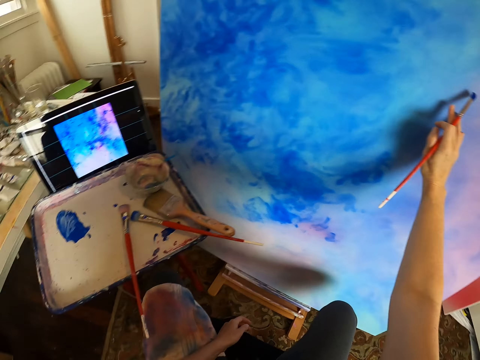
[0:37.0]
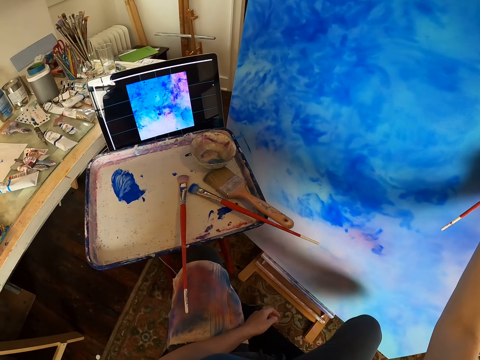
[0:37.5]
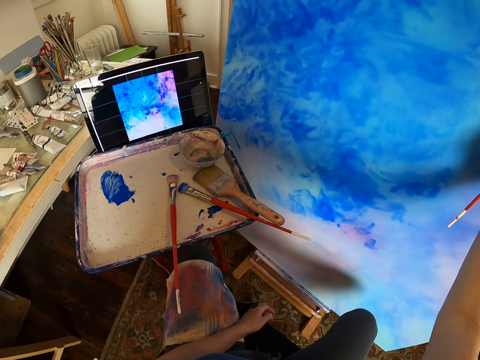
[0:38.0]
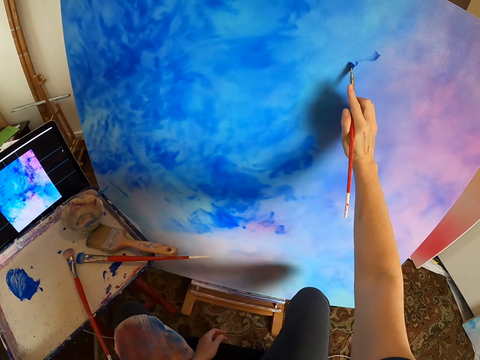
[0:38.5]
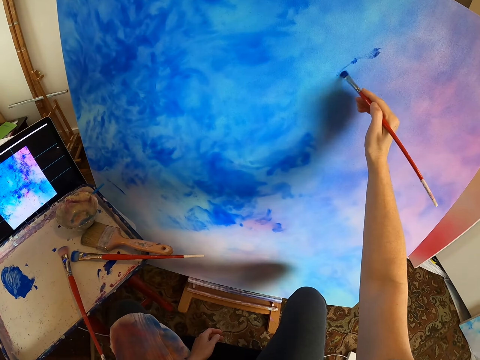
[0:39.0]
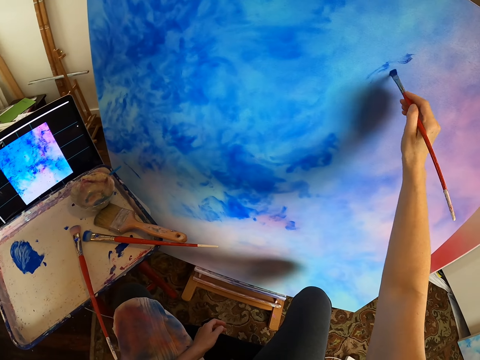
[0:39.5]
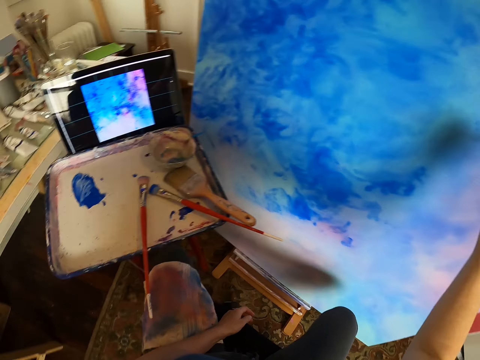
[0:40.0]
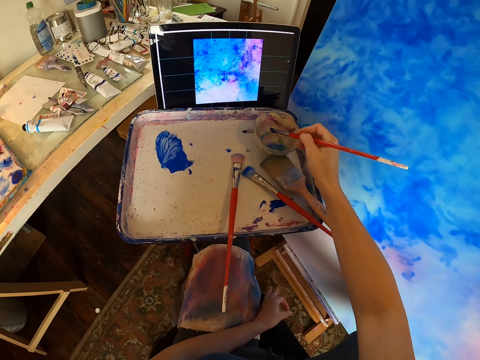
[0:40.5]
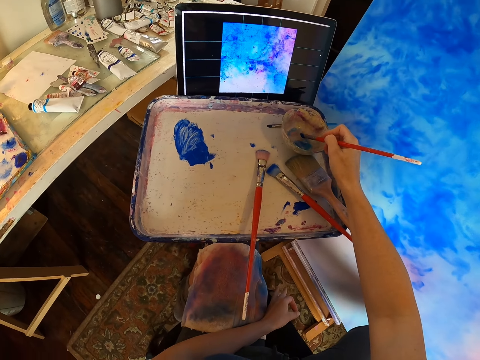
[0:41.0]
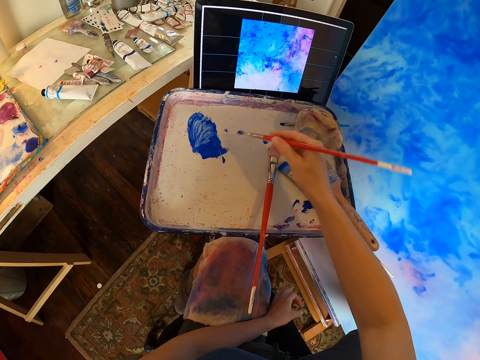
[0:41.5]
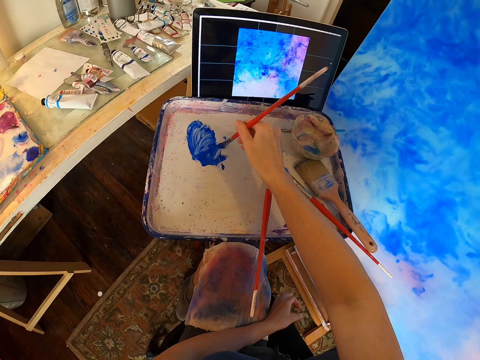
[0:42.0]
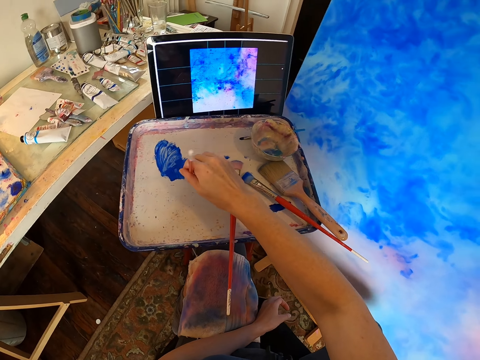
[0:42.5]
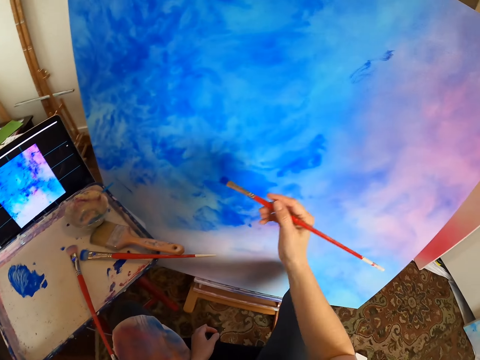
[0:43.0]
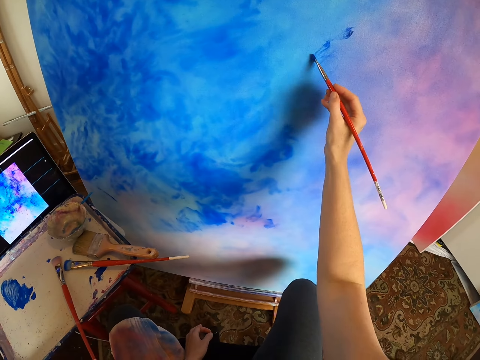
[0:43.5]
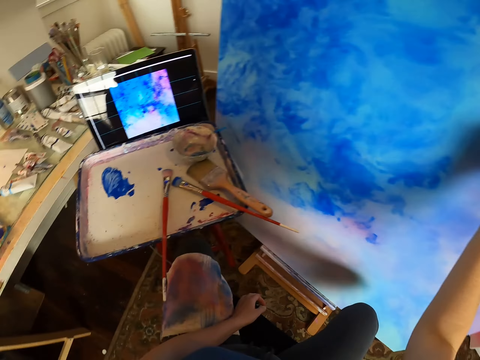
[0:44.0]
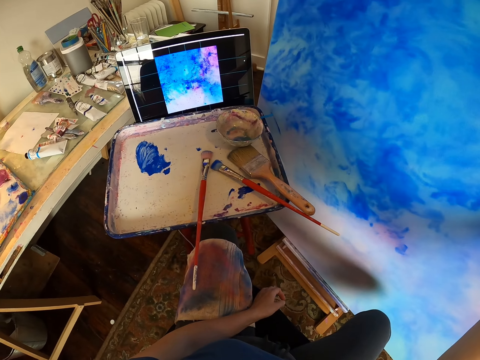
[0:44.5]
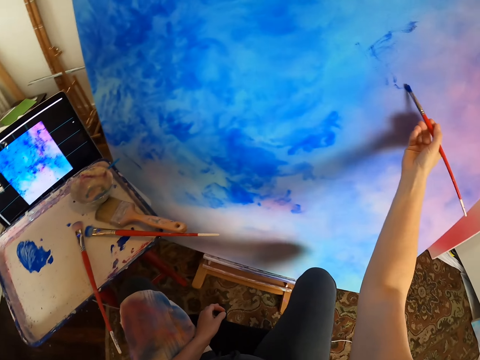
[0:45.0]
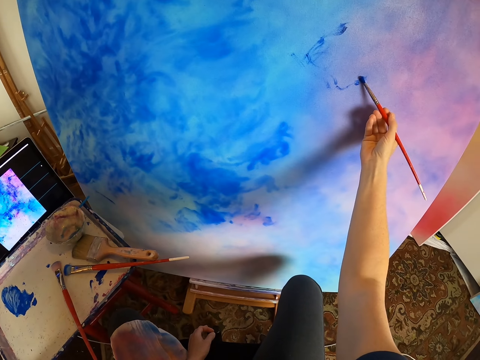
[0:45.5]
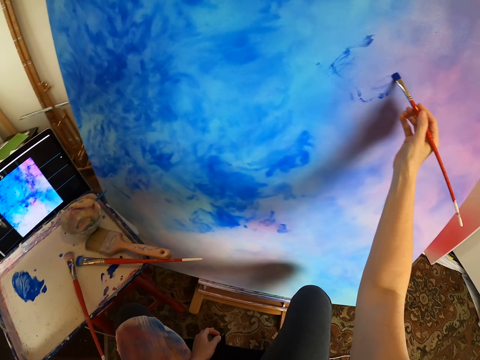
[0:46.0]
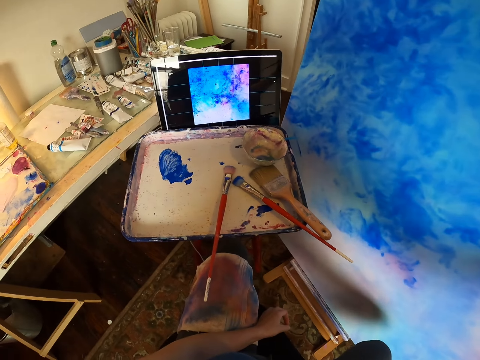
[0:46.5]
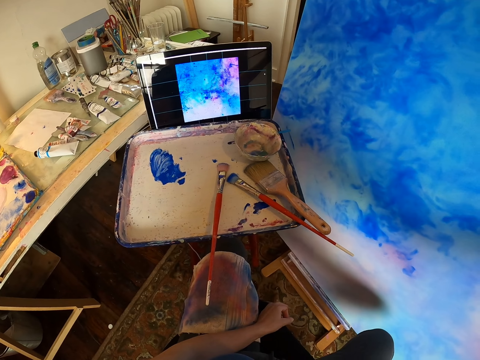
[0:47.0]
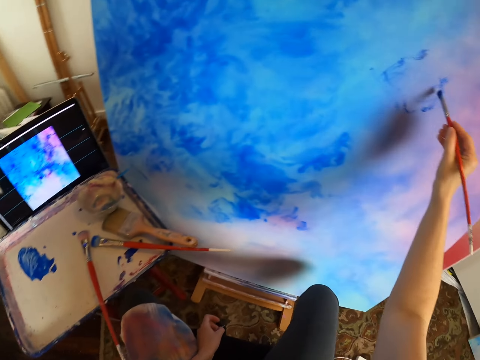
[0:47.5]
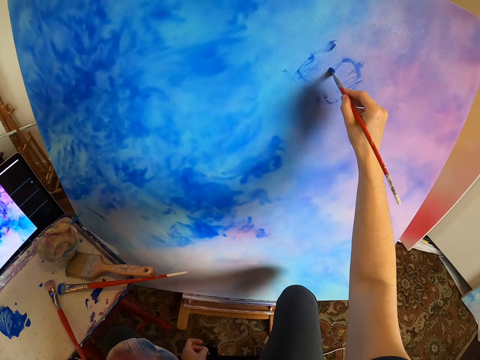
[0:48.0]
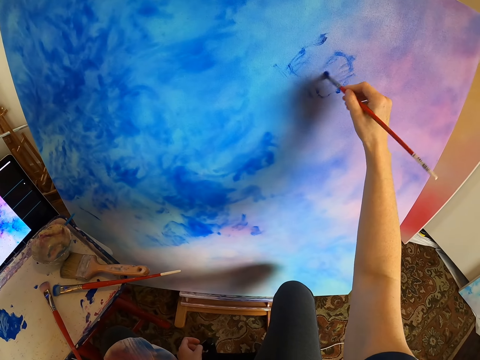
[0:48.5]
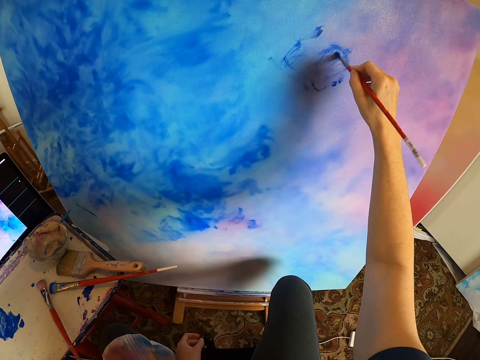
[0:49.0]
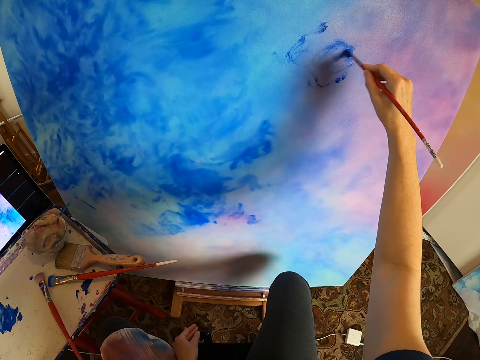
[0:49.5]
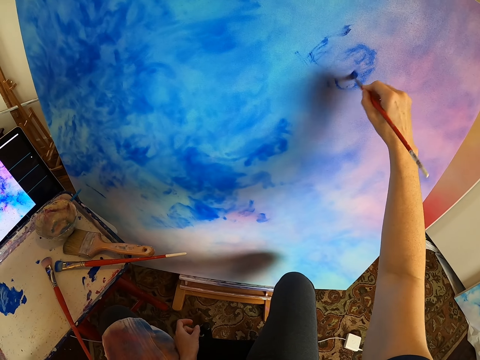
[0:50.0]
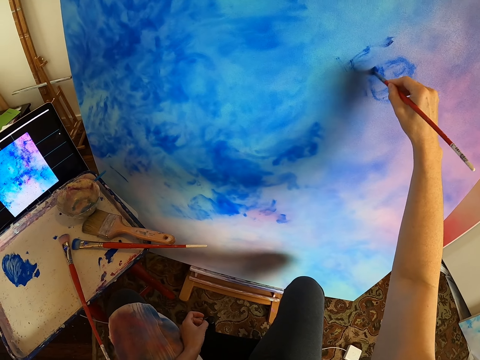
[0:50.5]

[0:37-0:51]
The camera wearer stares at the laptop. They paint a canvas with a paint brush. They rub the brush on the paint. They dip the brush in the paint. They paint the canvas with the paint brush.

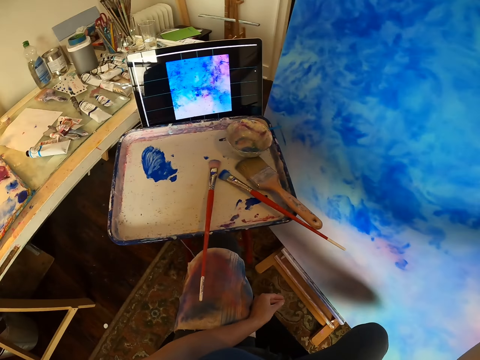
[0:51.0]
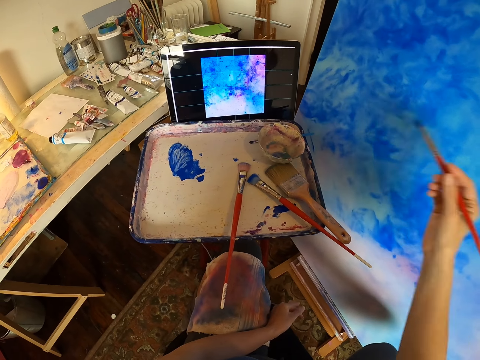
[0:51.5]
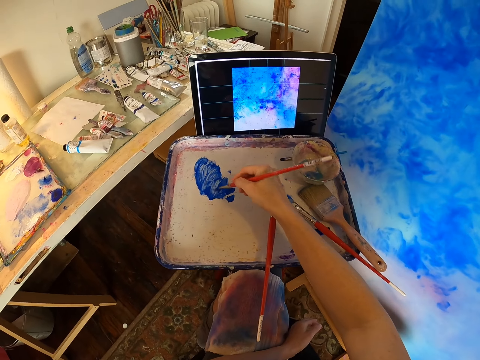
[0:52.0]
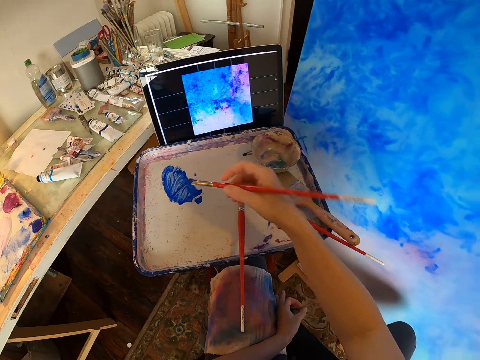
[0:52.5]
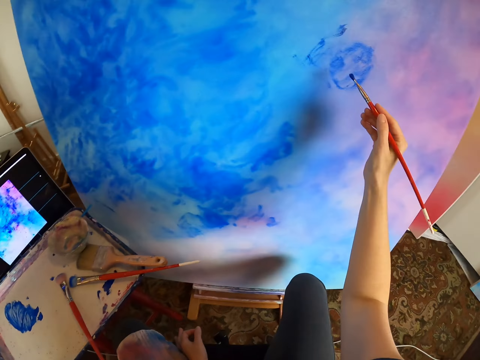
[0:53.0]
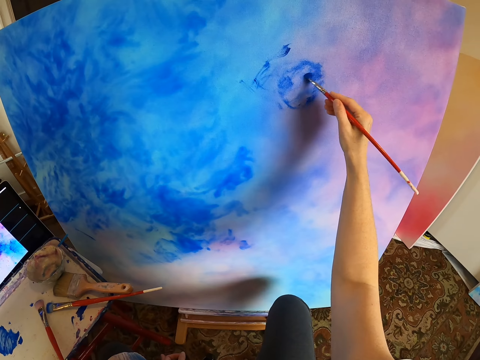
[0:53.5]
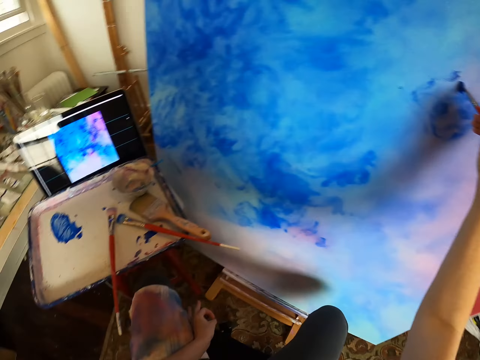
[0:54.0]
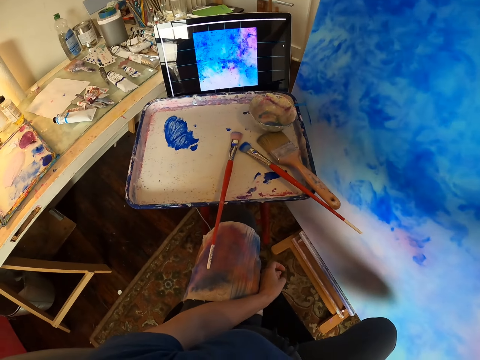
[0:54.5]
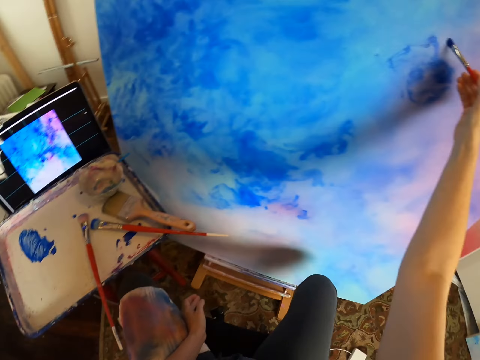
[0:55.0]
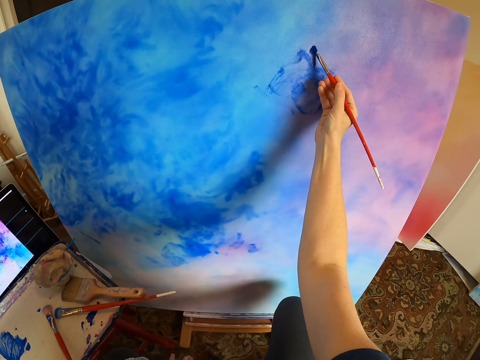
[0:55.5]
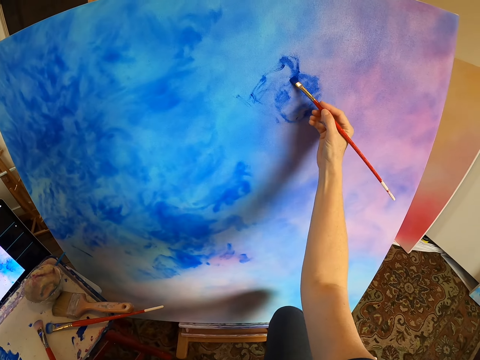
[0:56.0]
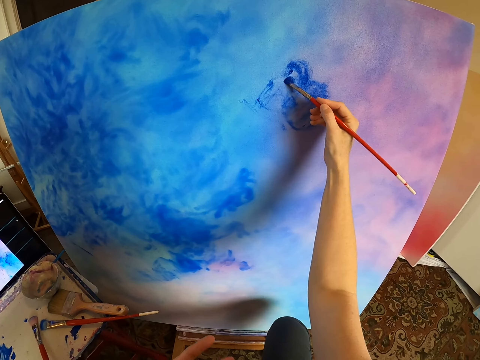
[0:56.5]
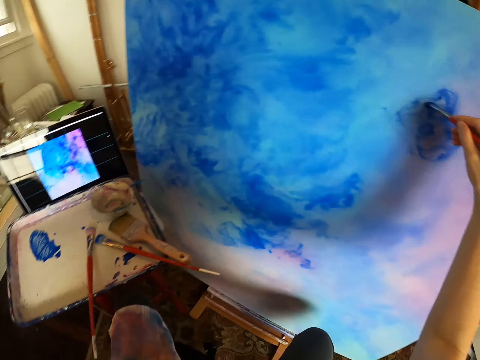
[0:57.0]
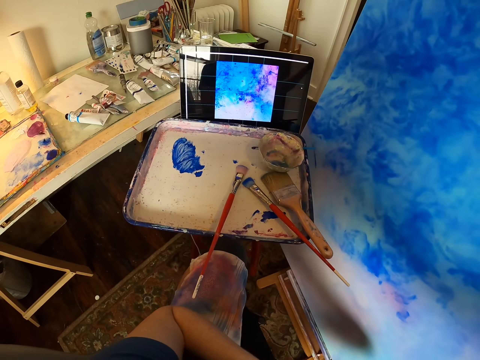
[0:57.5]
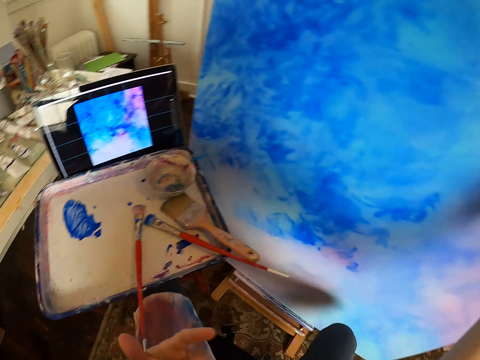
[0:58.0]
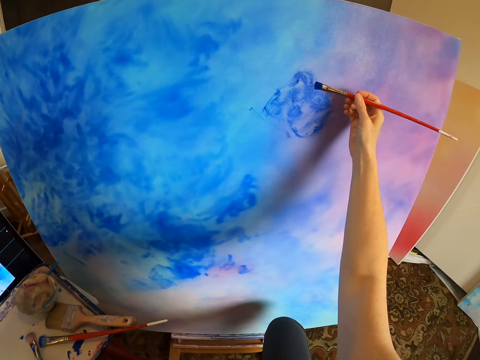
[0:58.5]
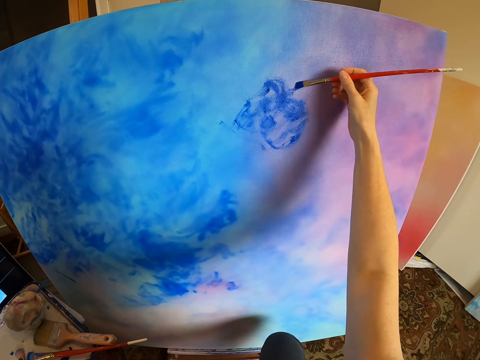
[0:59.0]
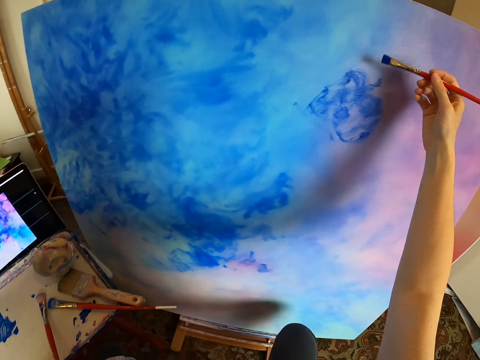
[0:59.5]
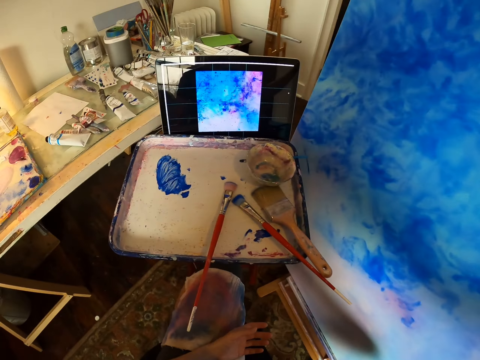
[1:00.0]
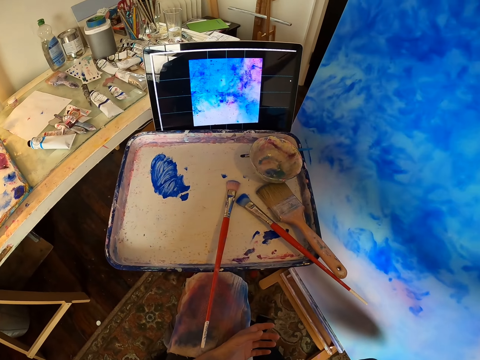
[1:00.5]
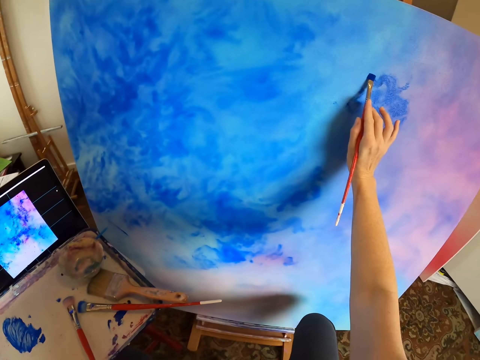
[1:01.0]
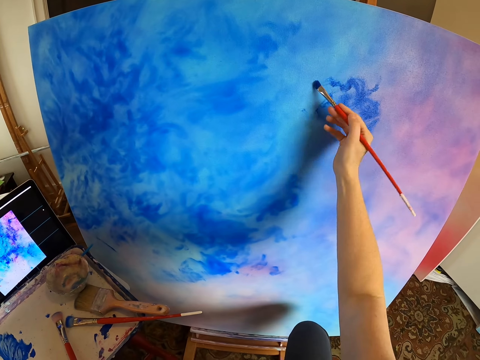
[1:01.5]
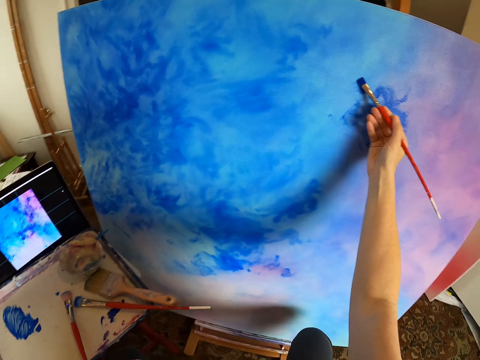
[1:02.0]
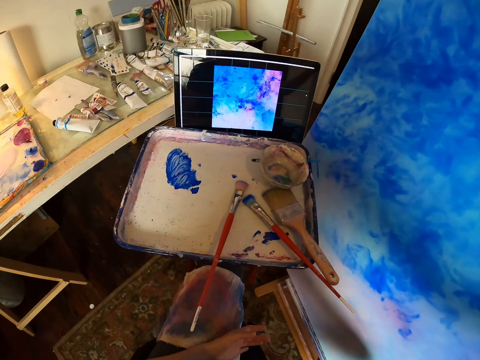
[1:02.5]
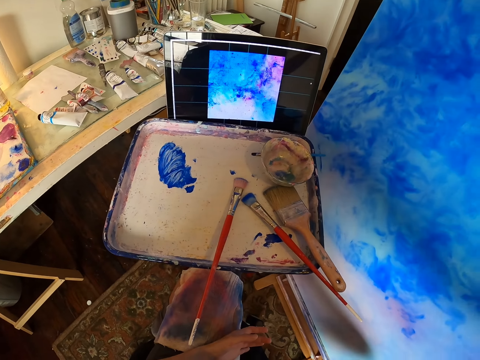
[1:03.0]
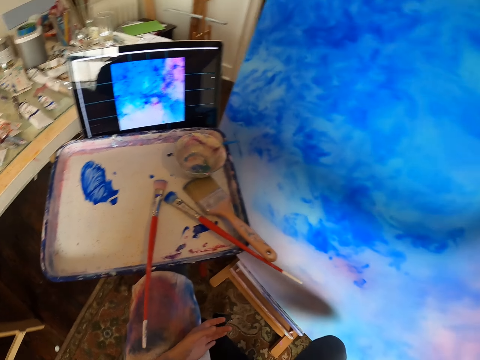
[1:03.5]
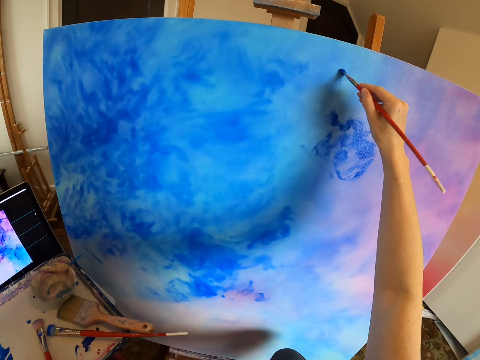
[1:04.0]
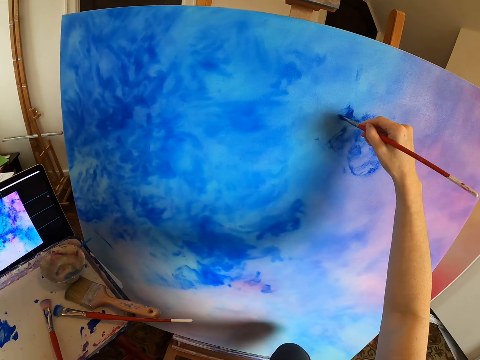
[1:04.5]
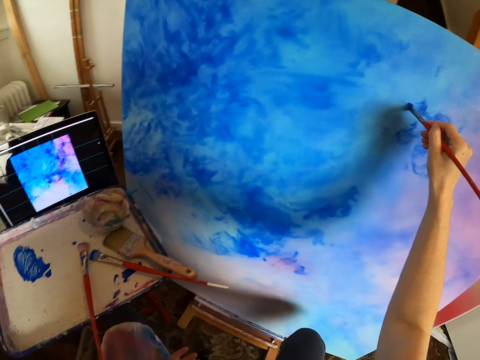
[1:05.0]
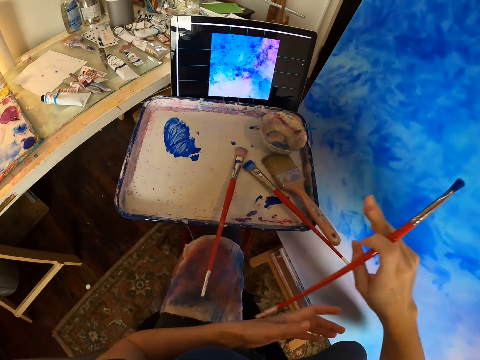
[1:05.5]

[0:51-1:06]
The camera wearer dips a brush in the paint. They rub the brush on the paint. They paint a canvas with a paint brush. They paint the canvas with the paint brush again.
